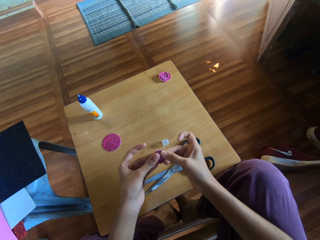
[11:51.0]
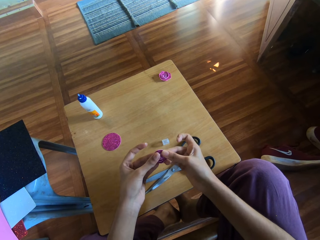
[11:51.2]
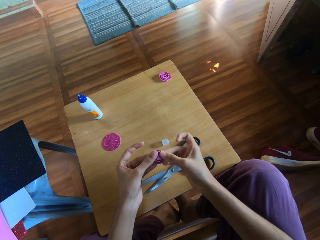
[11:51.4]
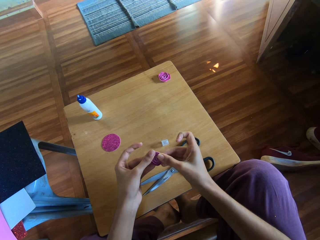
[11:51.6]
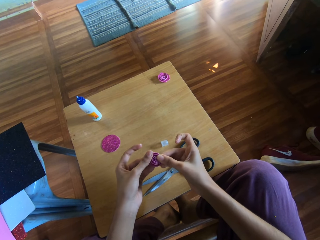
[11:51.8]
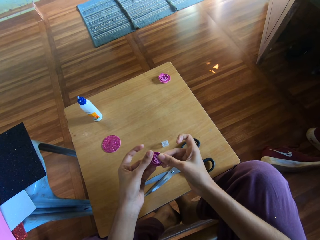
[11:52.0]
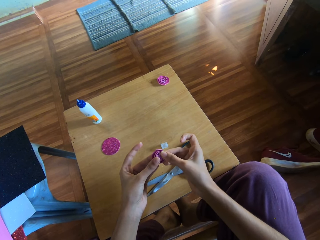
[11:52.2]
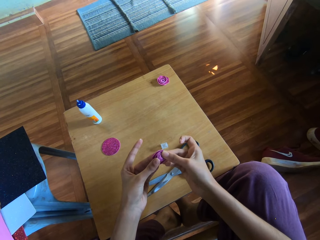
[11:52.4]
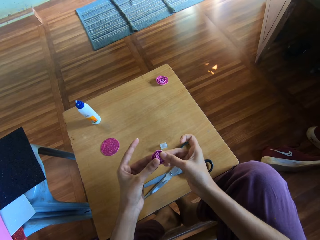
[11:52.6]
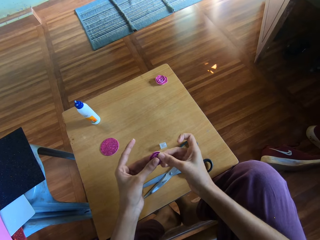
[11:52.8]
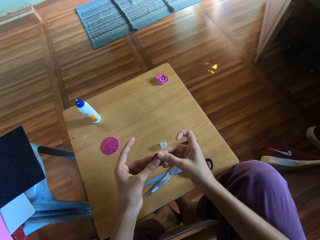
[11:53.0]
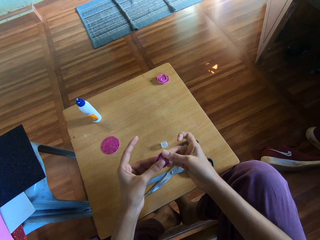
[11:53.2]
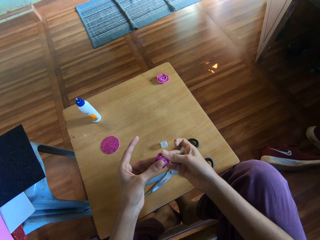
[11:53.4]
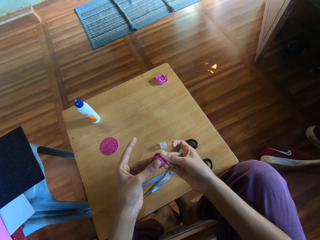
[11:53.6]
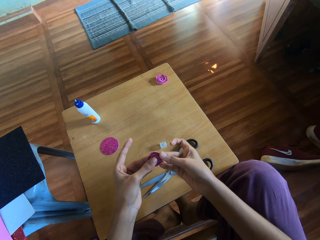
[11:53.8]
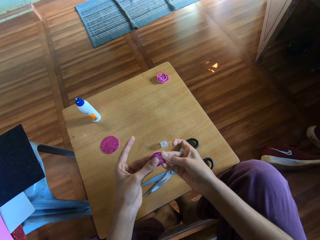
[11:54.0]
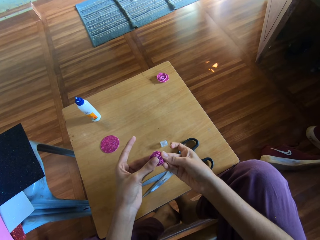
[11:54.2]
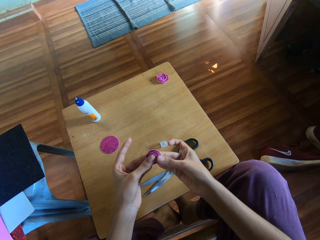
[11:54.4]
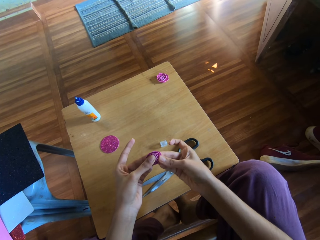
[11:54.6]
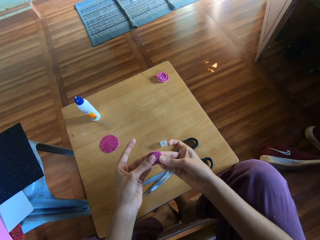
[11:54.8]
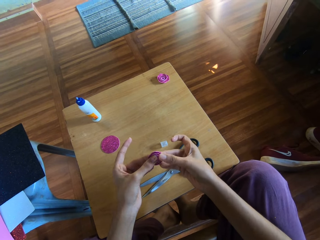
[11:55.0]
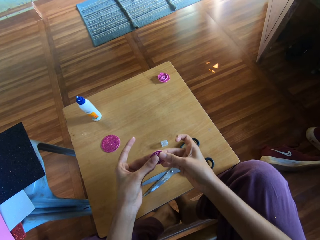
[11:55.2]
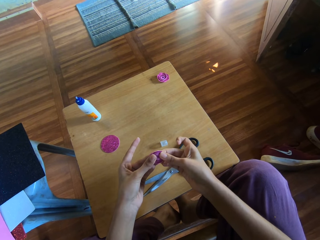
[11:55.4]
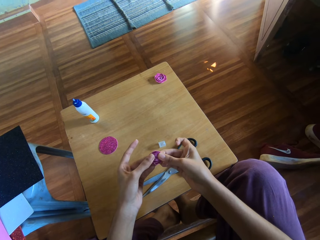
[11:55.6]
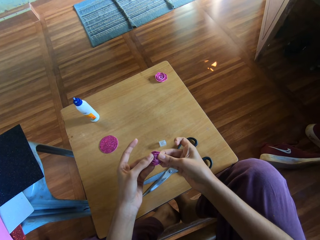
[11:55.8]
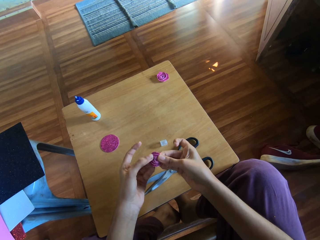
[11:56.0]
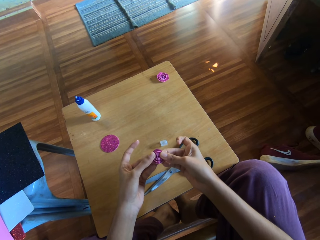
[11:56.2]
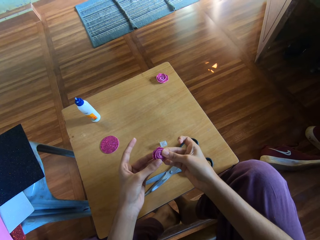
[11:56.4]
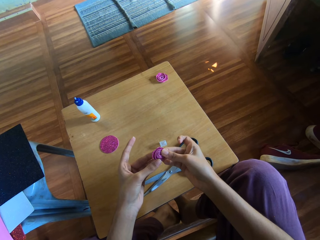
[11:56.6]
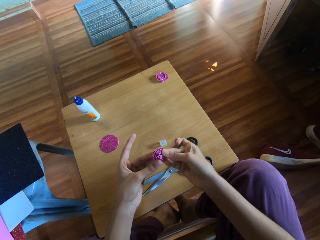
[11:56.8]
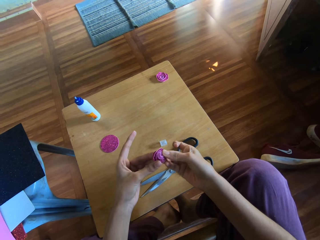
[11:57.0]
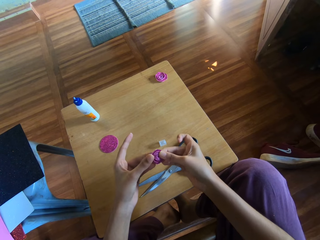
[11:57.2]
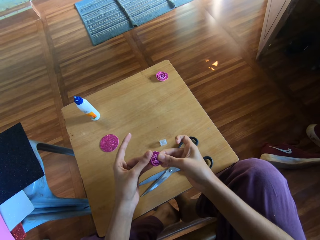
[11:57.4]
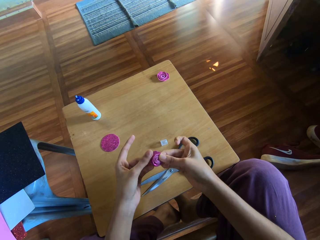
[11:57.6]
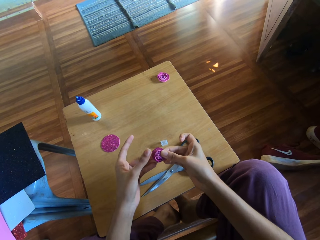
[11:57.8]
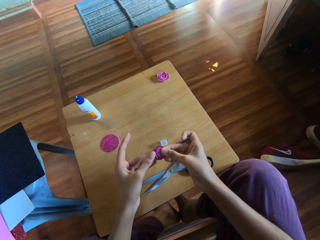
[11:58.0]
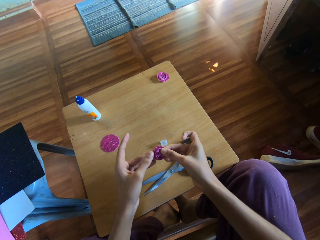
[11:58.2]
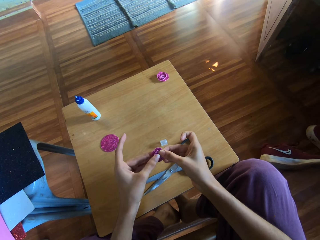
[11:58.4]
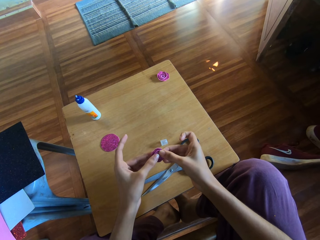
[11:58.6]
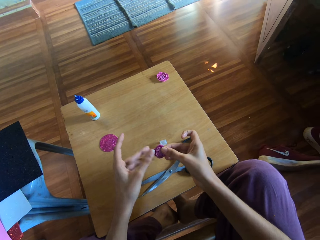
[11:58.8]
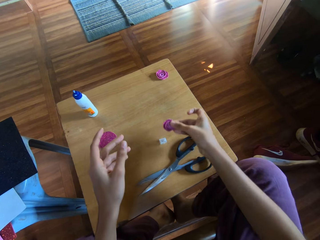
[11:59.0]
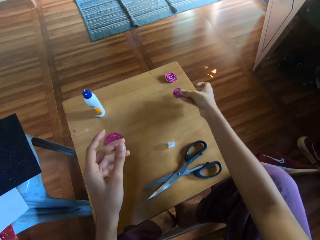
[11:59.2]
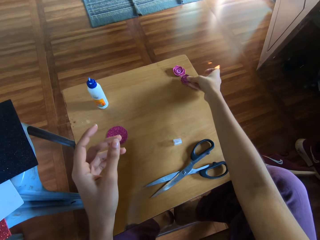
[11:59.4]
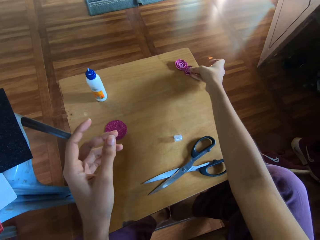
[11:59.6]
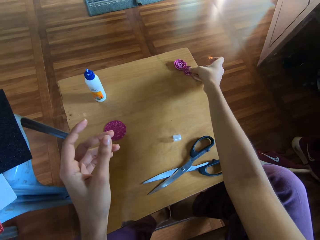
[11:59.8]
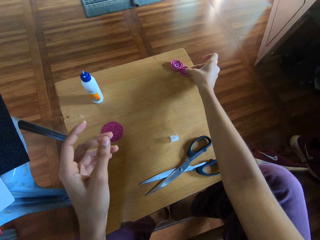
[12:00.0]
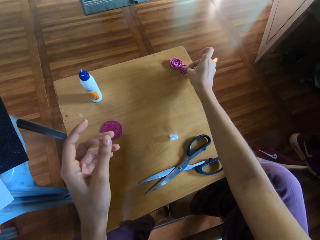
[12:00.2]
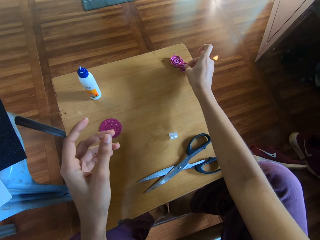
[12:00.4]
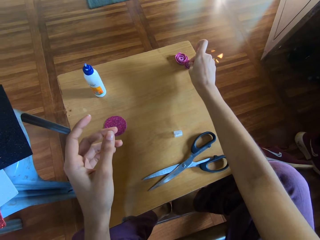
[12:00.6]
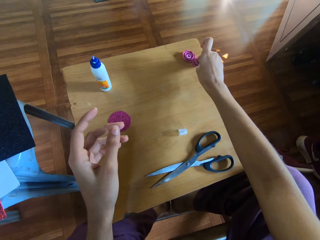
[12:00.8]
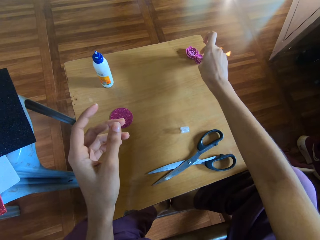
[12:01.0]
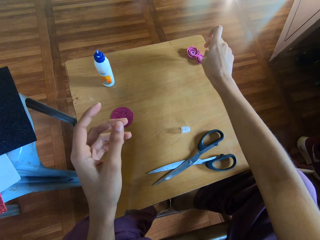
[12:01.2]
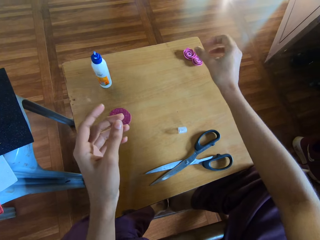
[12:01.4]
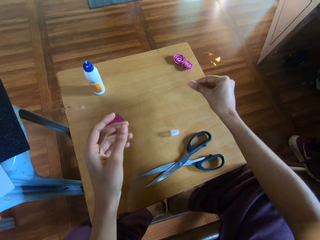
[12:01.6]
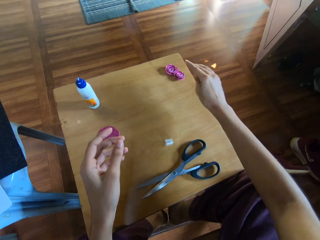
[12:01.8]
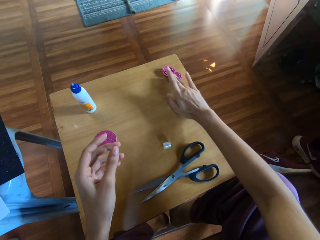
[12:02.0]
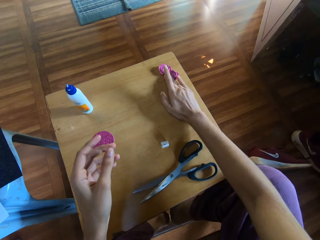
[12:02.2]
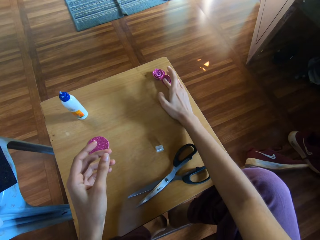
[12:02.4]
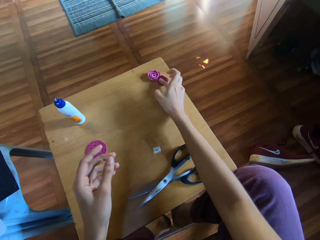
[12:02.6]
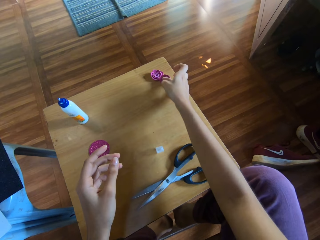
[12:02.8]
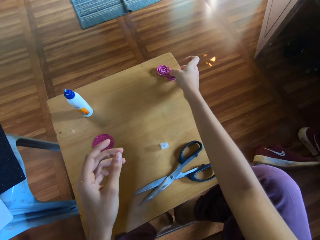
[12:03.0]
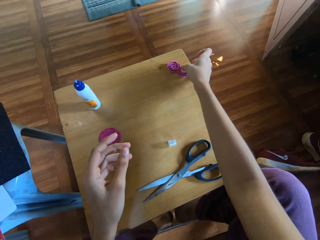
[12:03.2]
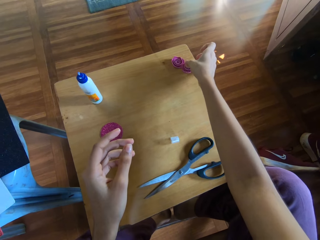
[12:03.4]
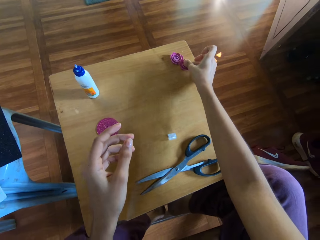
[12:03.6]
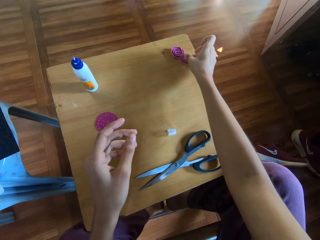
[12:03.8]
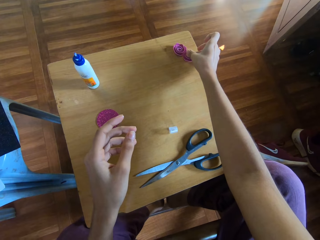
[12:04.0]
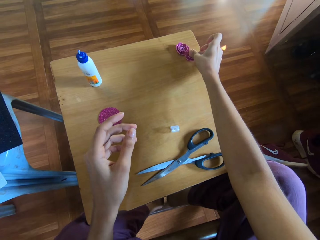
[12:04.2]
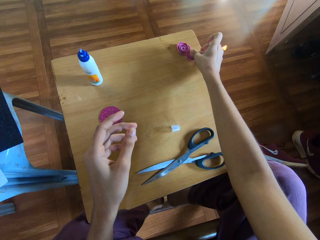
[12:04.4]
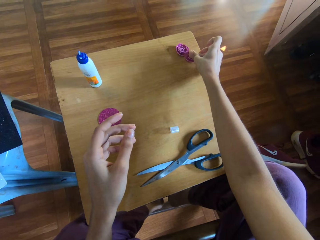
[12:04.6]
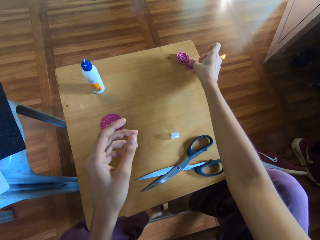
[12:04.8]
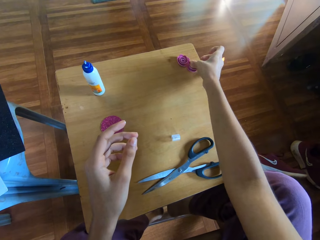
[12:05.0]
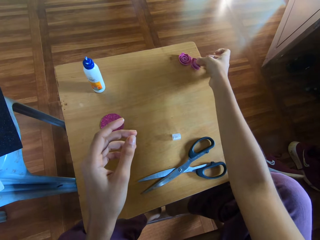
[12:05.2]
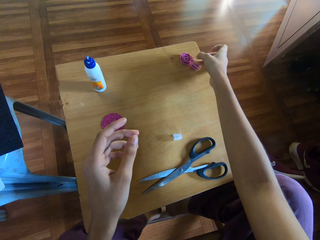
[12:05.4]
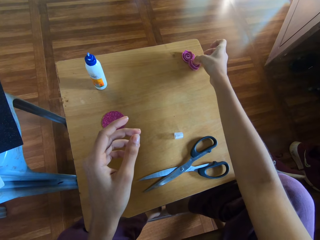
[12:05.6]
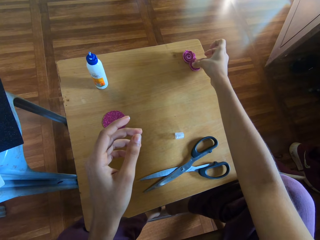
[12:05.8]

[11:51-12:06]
The camera wearer smoothens the craft on her hands. She holds the craft paper. She puts the rolled glitter paper on the table with her right hand. She presses the piece of rolled glitter paper on the table with her right hand.

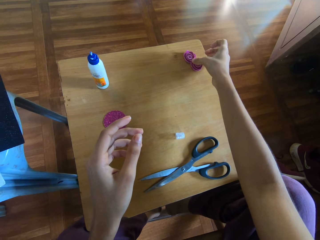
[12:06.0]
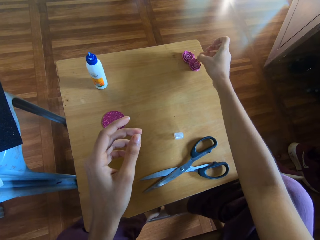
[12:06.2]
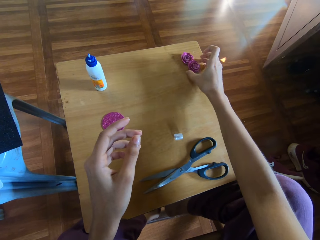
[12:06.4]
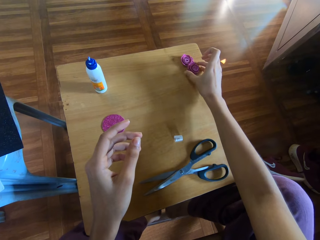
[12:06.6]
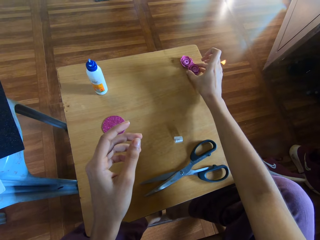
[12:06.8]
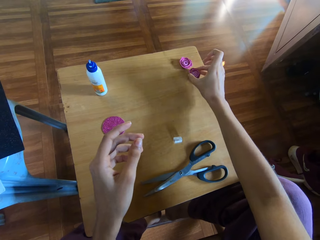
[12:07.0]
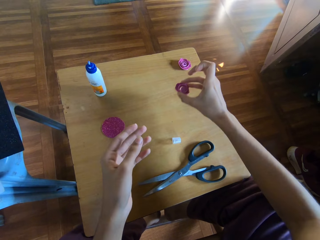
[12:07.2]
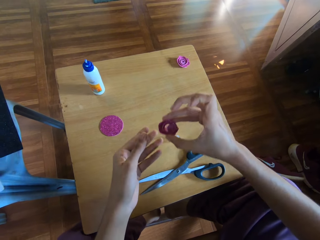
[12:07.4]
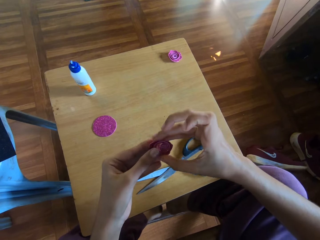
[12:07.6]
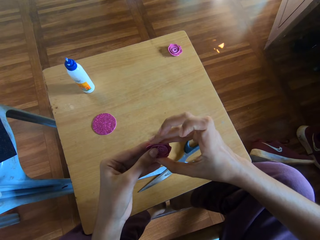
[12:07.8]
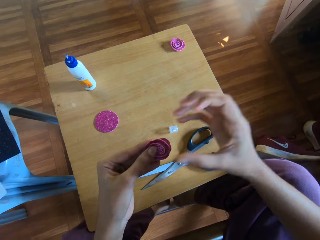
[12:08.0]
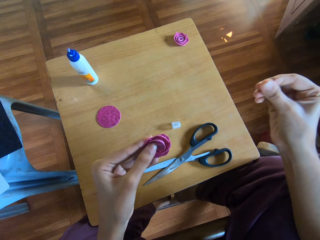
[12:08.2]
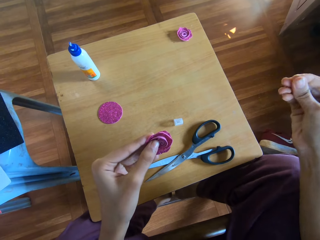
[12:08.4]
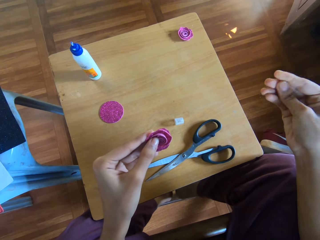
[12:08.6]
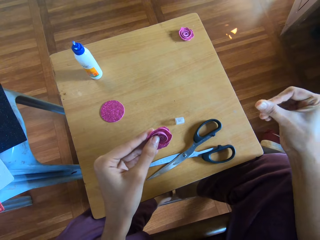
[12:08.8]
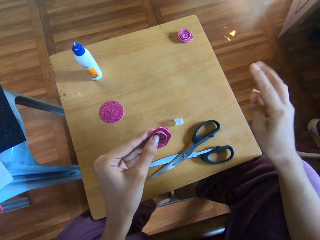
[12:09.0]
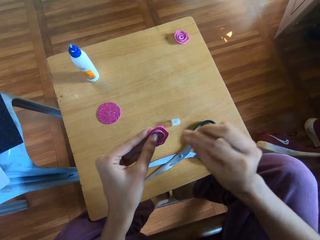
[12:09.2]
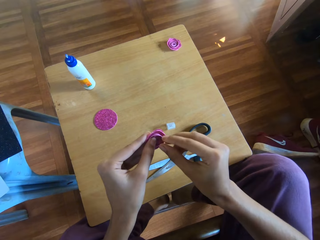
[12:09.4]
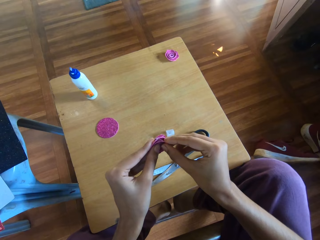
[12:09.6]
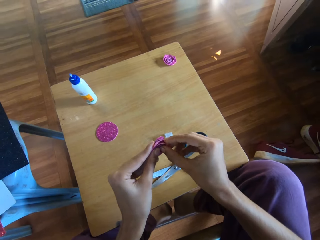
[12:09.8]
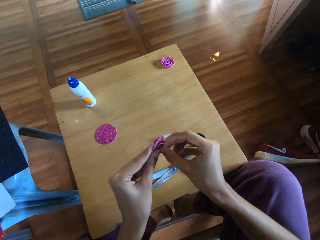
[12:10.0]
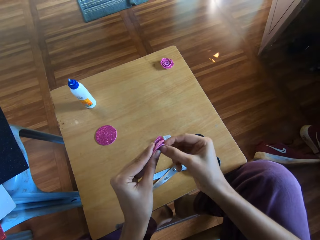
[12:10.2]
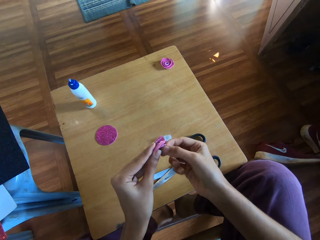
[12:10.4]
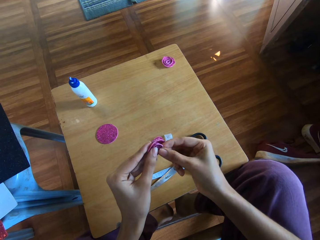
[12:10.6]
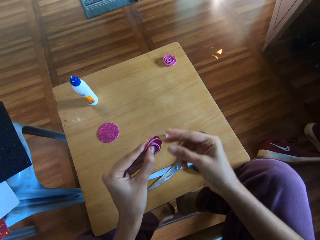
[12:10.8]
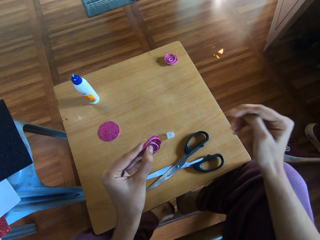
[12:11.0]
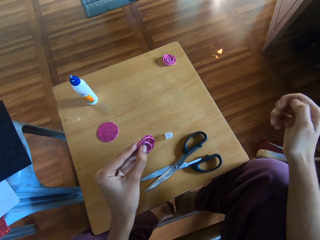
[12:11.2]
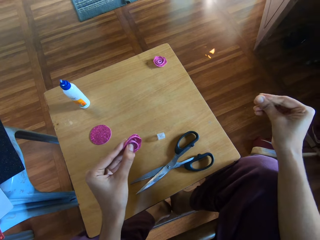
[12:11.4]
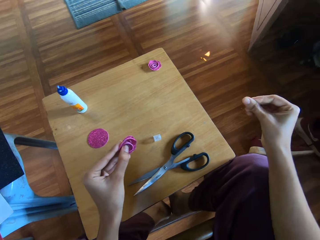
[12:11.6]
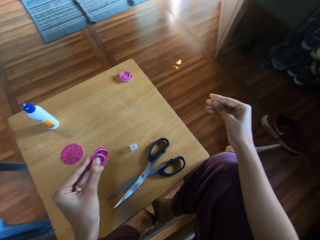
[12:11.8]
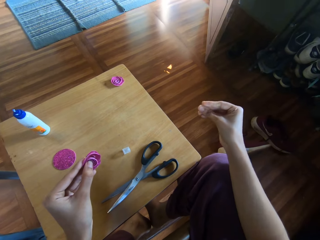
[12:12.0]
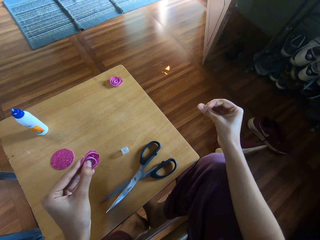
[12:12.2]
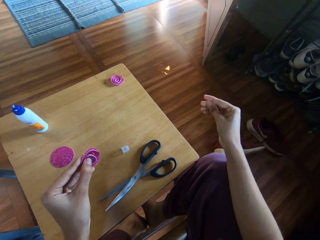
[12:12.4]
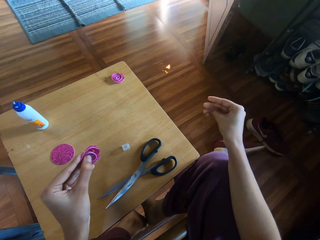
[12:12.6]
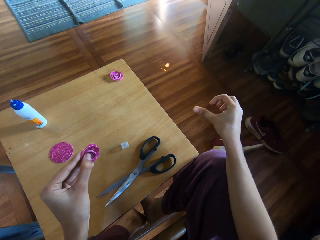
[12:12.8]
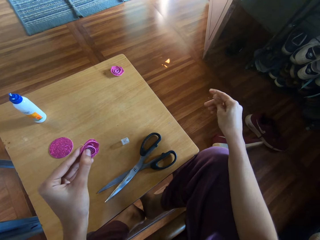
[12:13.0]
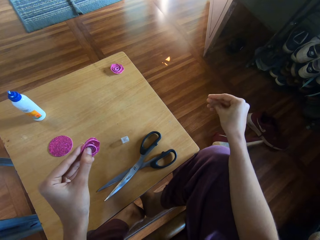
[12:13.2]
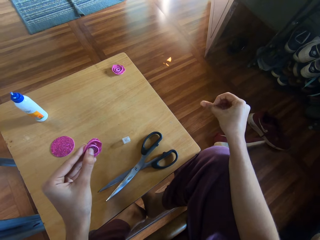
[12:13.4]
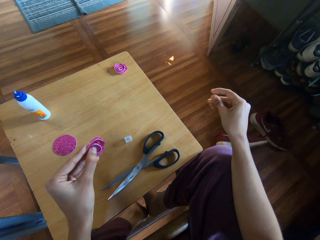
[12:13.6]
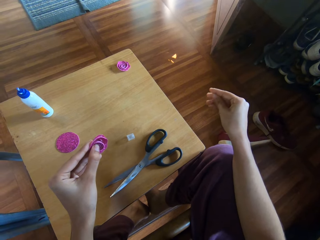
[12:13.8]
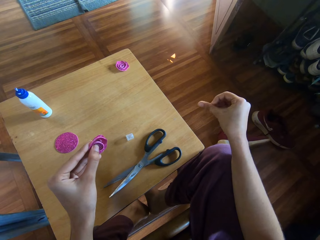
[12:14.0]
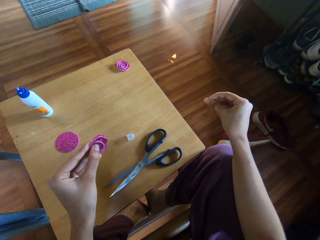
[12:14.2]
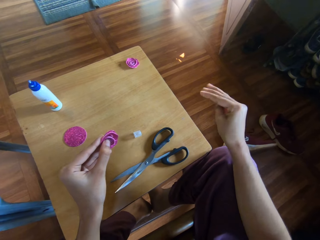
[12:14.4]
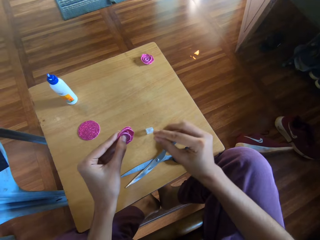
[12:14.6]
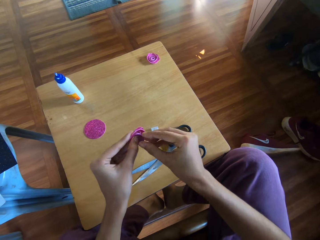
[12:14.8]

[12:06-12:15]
The camera wearer picks the piece of rolled glitter paper from the table with her right hand. She adjusts the piece of rolled glitter paper together with both hands. She holds the crafted paper. She rubs her right fingers together. She adjusts the piece of rolled glitter paper together with both hands. She rubs her right fingers together.
